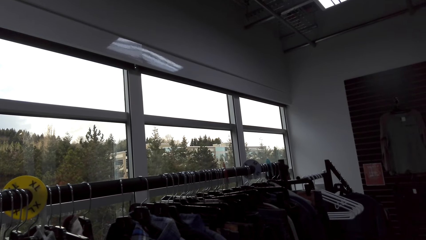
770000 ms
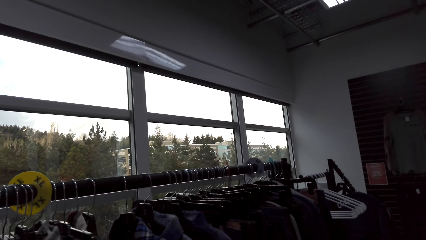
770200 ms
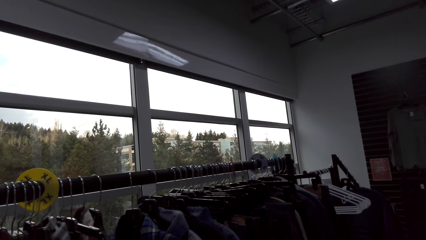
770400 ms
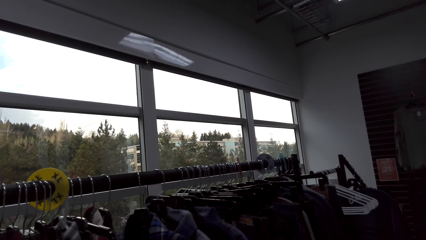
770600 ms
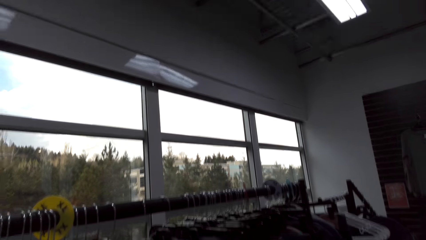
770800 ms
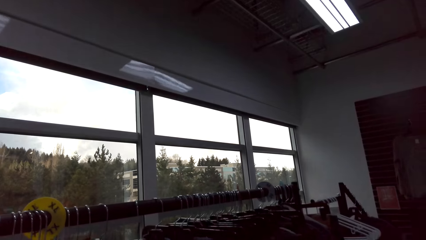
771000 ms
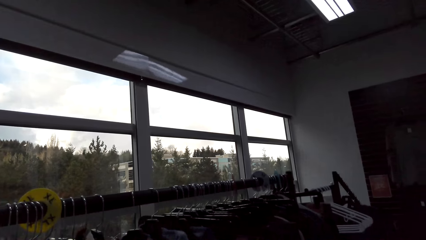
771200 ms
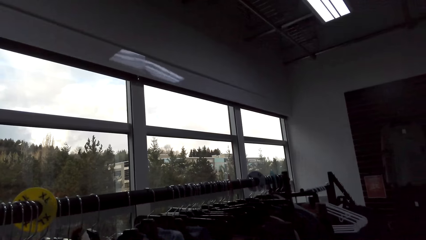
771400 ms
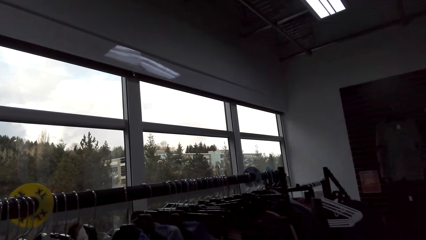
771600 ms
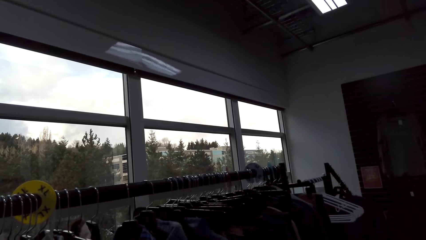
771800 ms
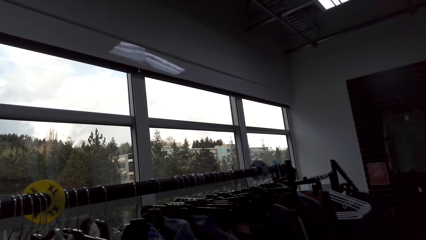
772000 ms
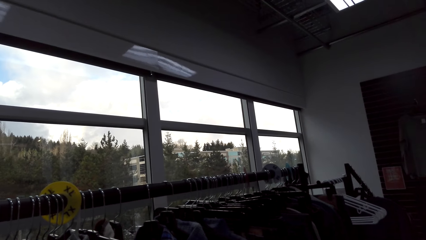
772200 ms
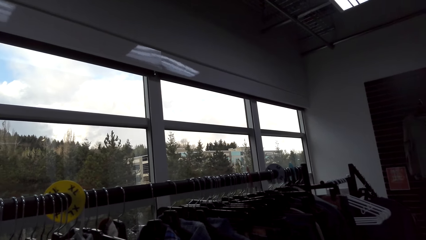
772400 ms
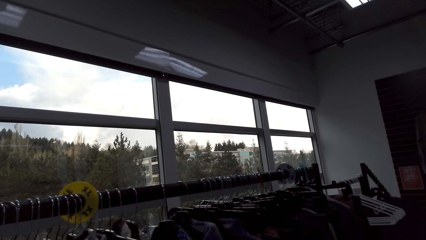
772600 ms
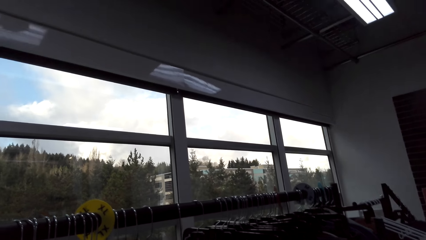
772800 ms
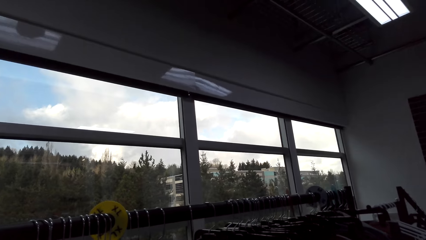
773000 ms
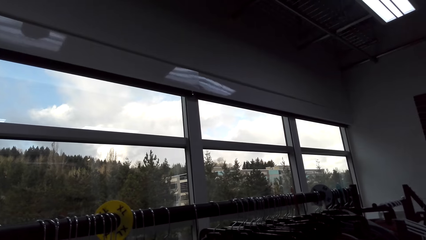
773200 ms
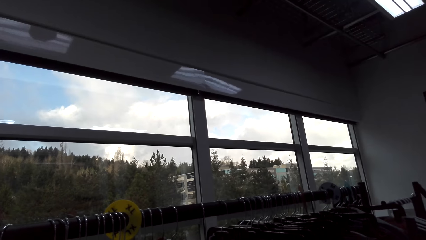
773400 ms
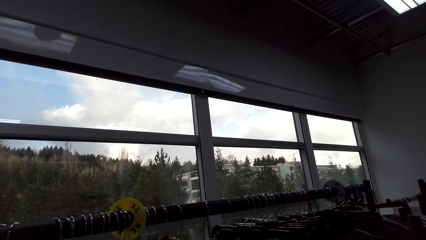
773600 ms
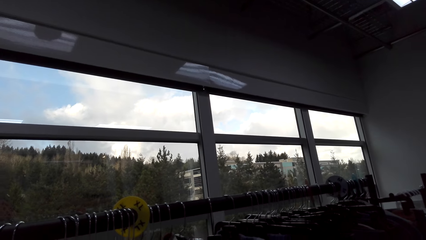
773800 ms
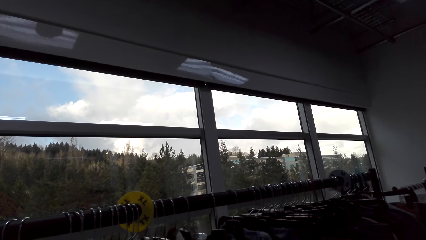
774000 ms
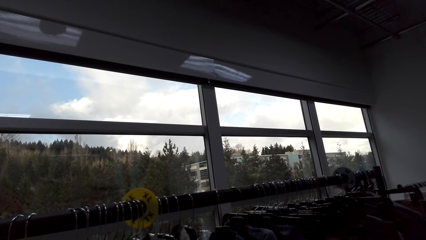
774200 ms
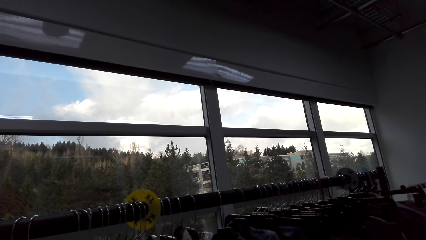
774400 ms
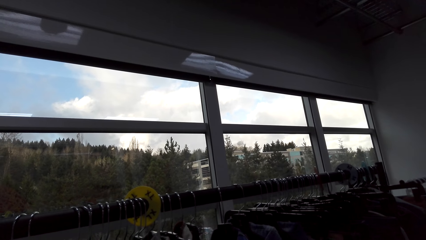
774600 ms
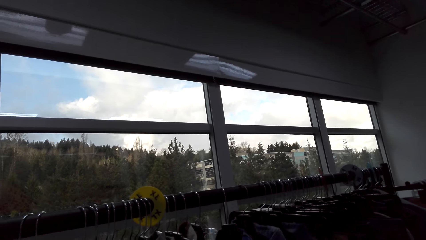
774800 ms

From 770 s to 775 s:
The camera wearer stares at a man.

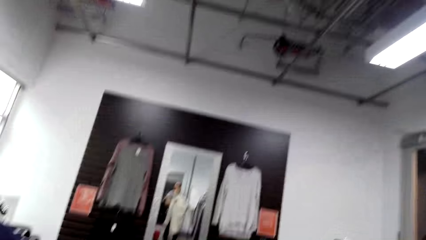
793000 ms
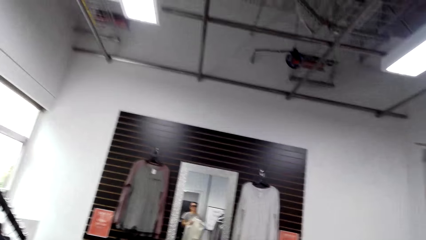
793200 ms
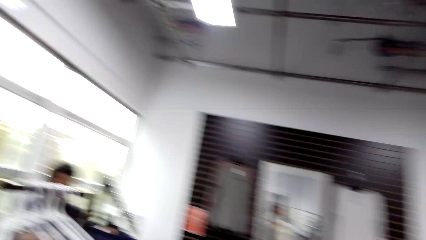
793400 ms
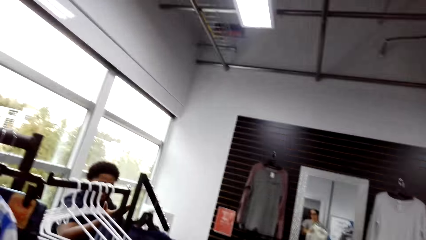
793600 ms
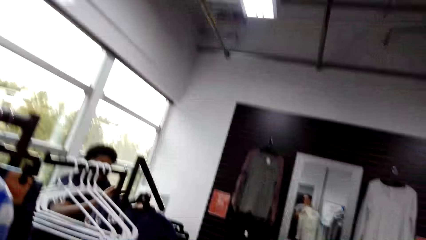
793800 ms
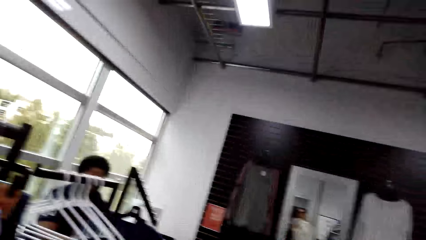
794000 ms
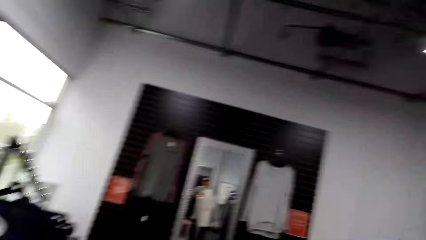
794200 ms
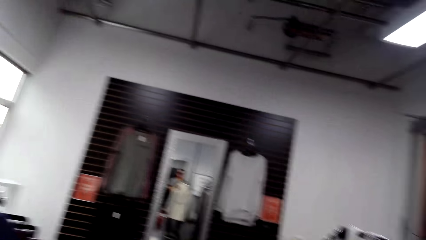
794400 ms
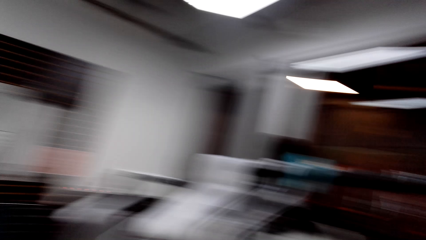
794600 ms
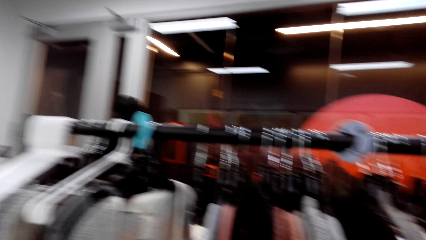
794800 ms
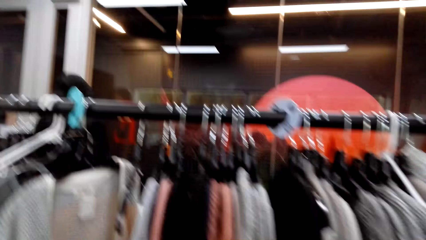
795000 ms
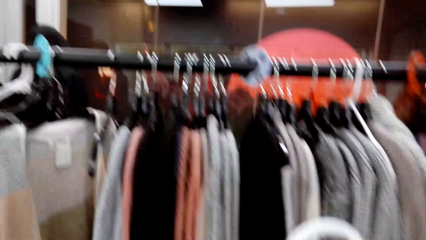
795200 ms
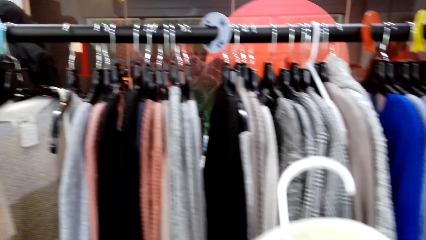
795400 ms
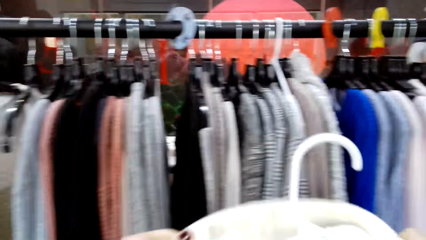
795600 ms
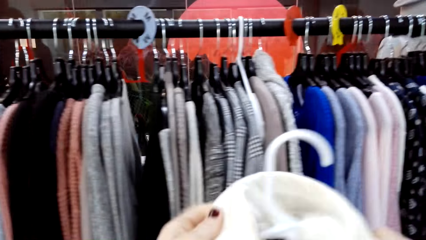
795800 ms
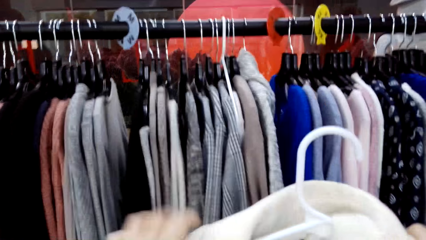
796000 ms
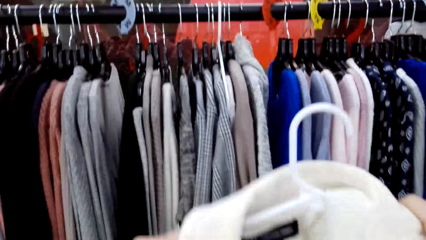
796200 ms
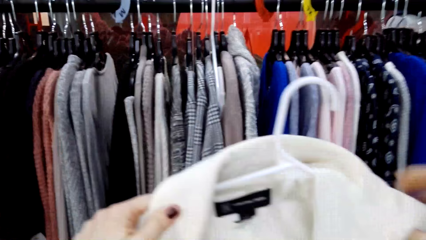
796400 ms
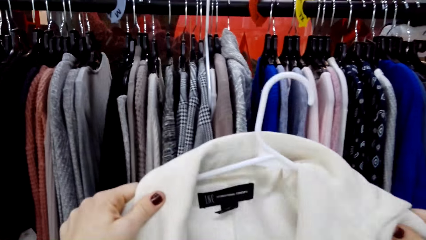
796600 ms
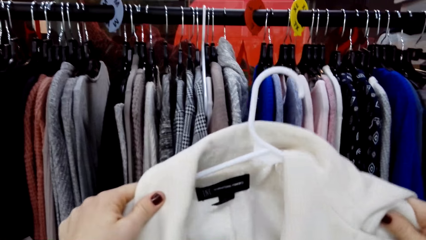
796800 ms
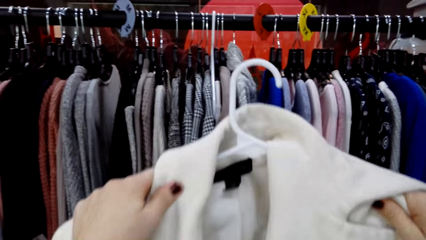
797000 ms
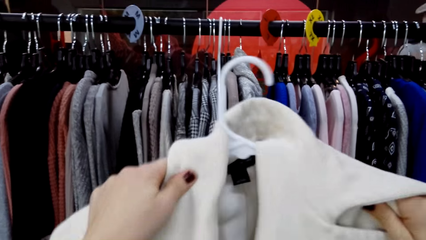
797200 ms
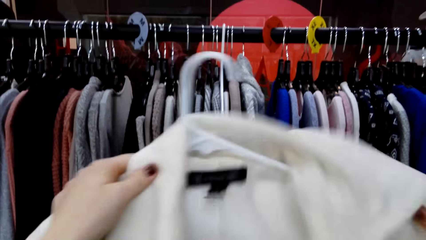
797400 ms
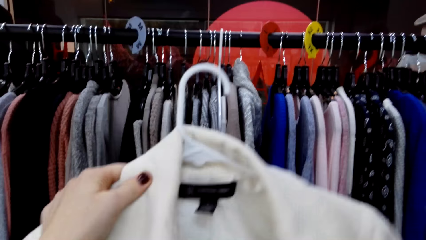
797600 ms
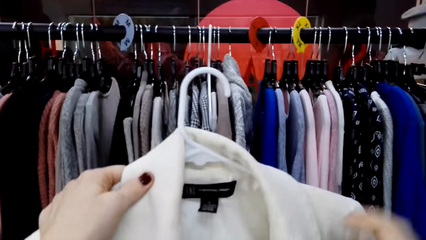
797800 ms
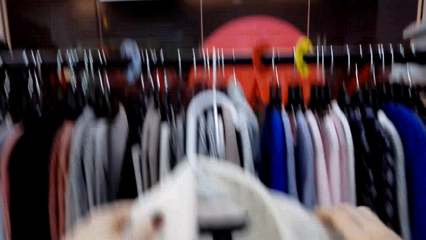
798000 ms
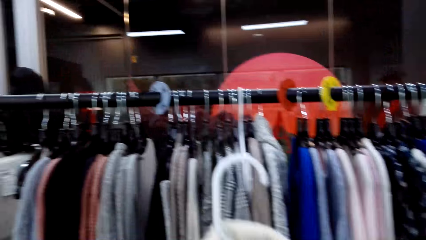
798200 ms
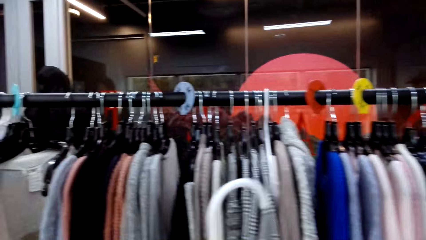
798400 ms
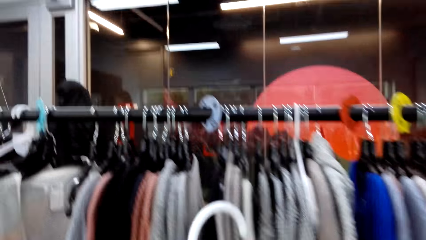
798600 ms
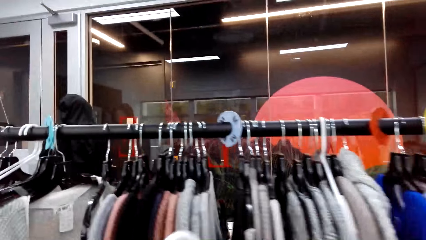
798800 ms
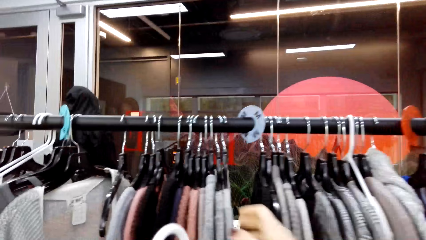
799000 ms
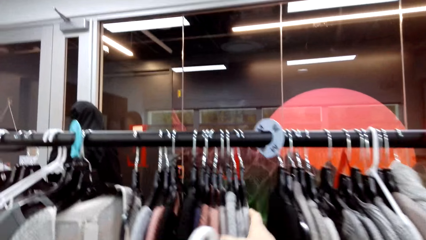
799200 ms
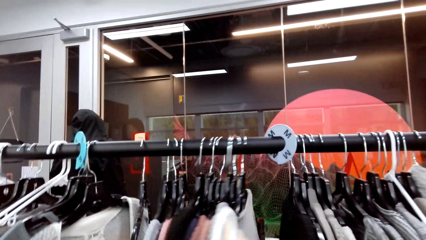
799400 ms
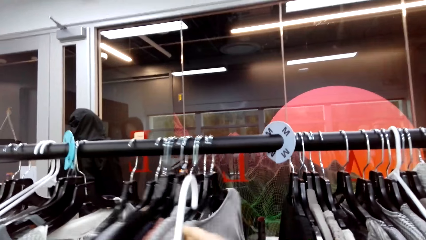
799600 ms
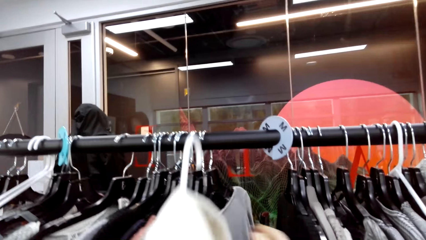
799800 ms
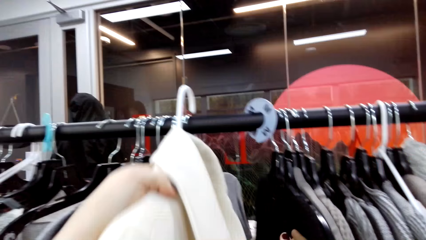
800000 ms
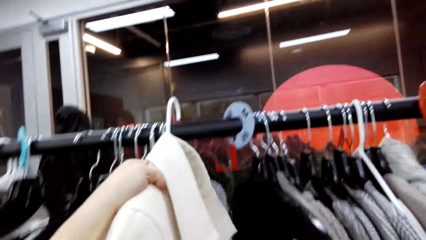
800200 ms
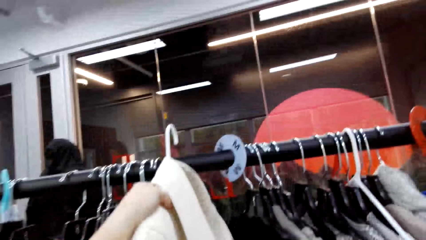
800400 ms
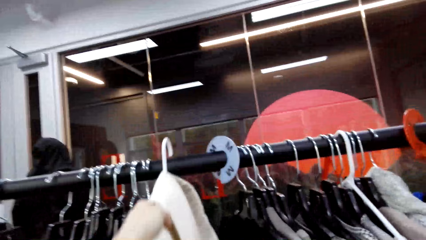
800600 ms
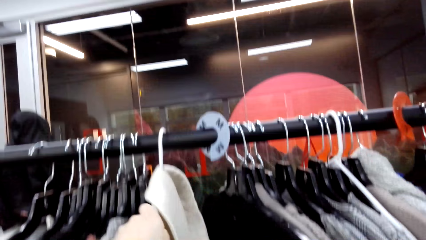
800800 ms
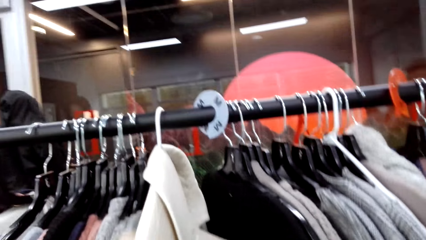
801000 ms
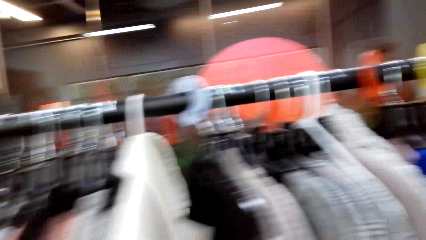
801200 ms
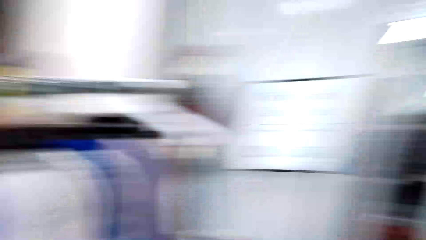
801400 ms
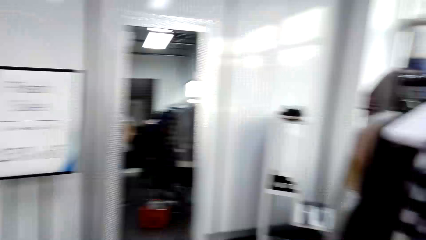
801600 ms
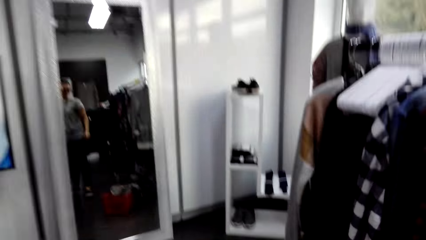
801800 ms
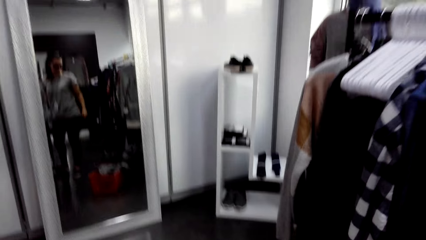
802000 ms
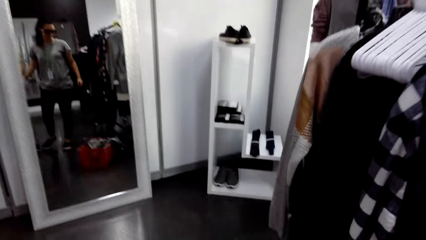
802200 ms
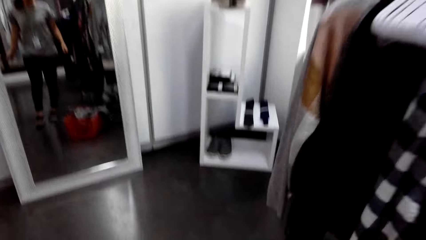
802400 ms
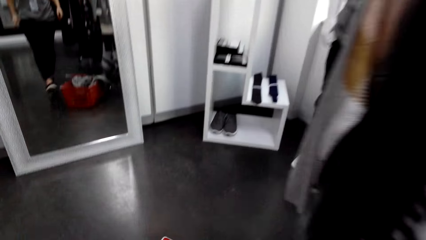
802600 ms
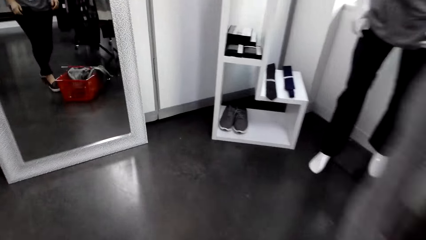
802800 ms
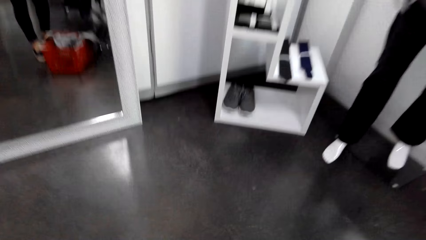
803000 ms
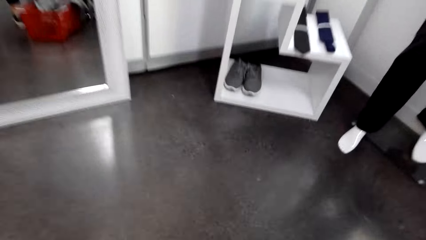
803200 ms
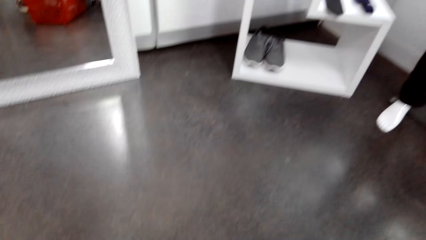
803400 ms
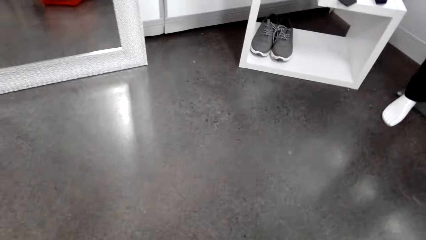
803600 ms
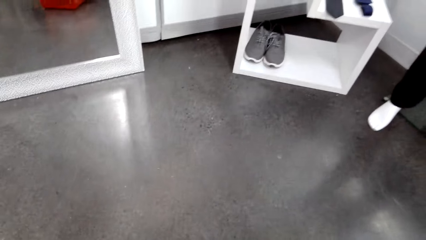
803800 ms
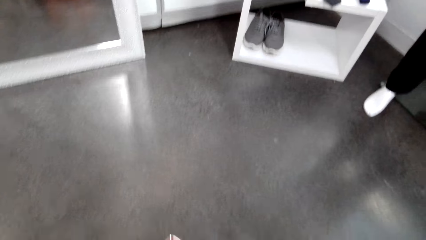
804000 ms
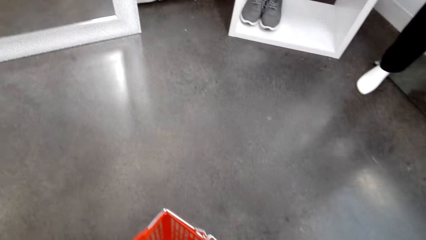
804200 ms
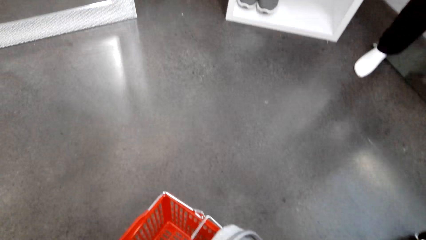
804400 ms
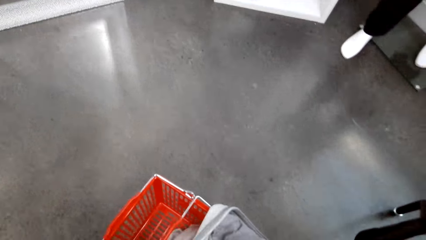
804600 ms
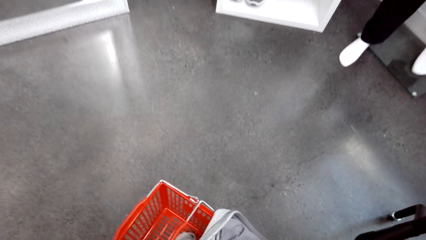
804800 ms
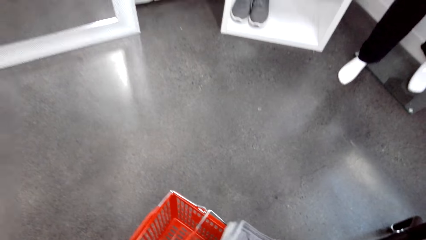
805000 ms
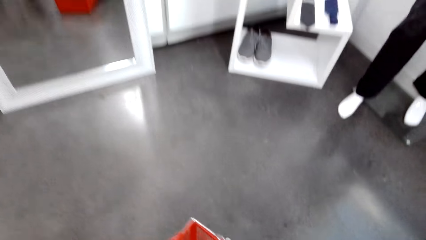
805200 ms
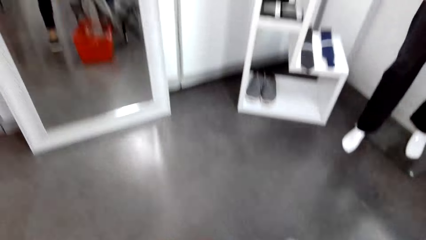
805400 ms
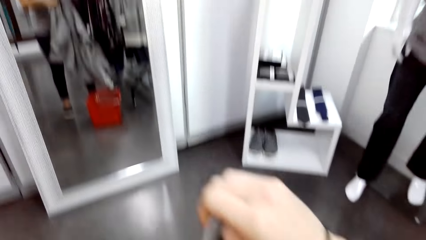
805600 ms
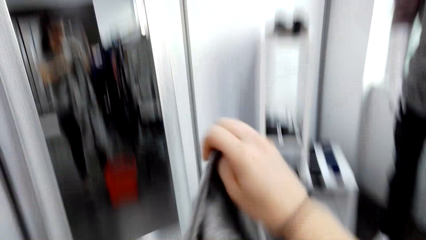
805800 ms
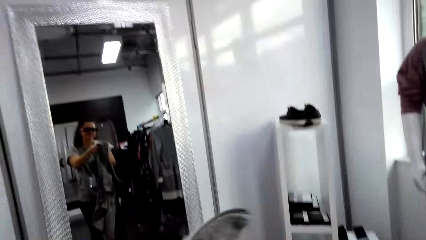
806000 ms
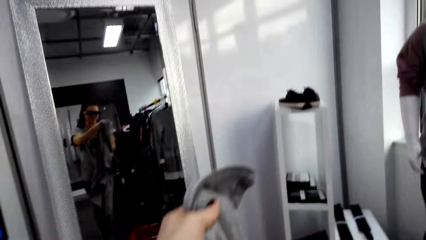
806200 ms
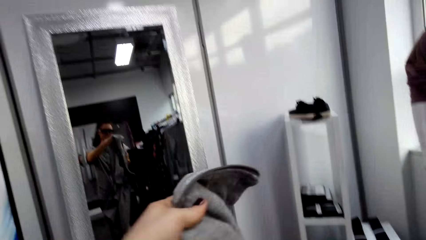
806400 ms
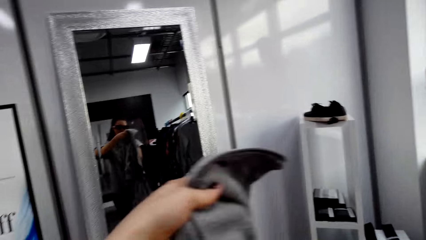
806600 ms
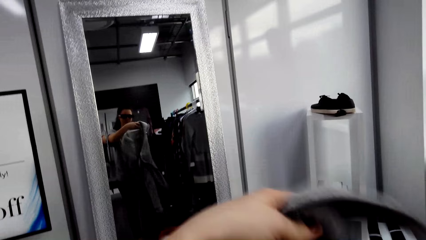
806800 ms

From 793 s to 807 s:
The camera wearer stares at a man. They touch the coat with both hands. They hang the jacket on the stand. They walk to the mirror in the shop. They pick up a sweater with both hands.
